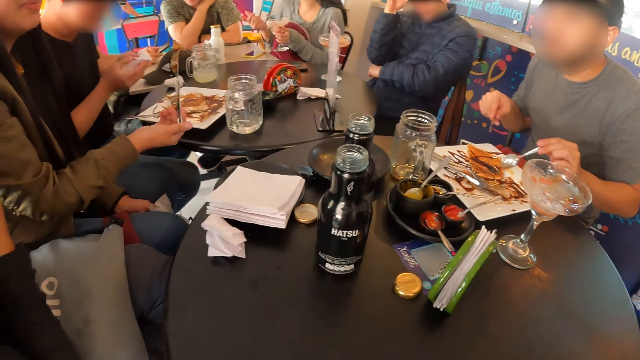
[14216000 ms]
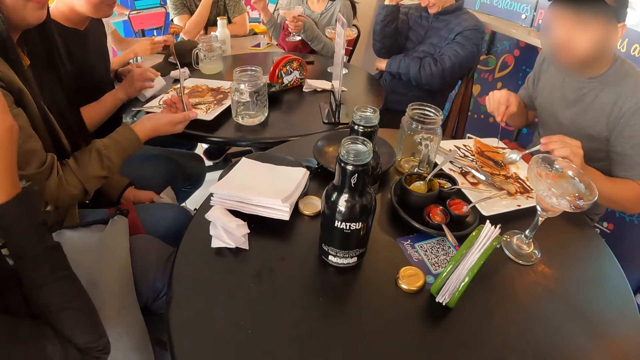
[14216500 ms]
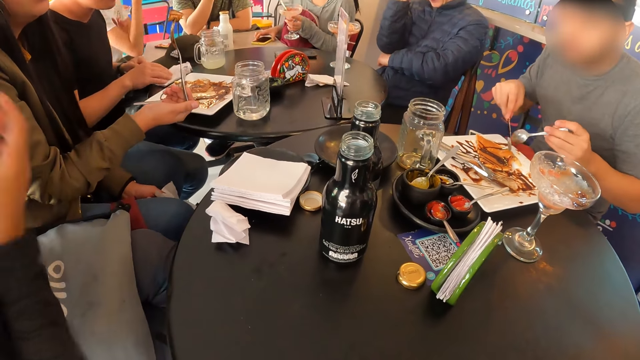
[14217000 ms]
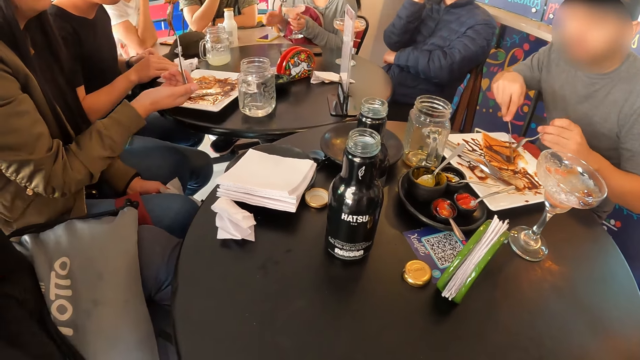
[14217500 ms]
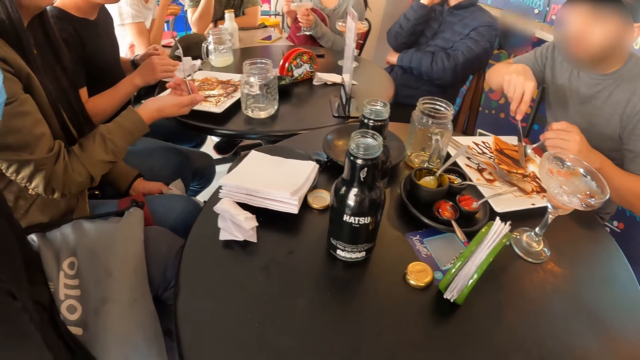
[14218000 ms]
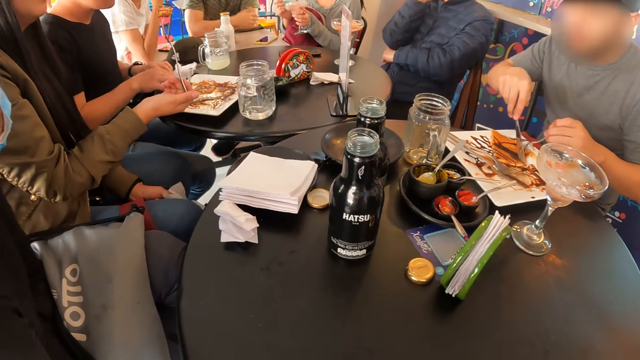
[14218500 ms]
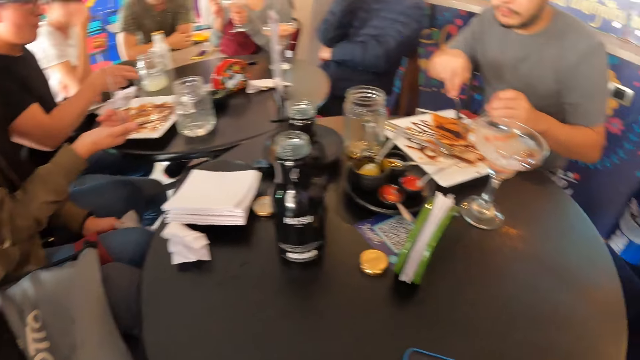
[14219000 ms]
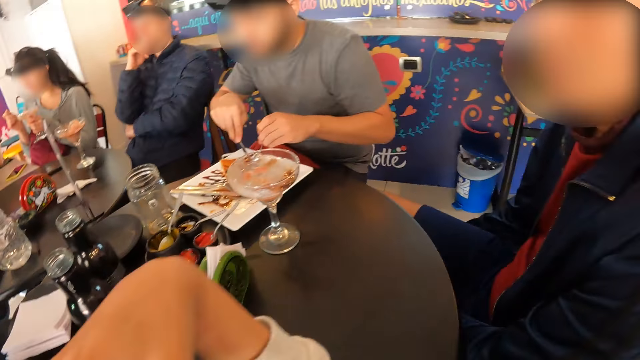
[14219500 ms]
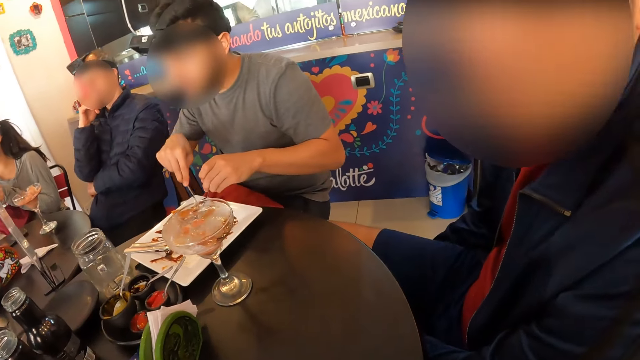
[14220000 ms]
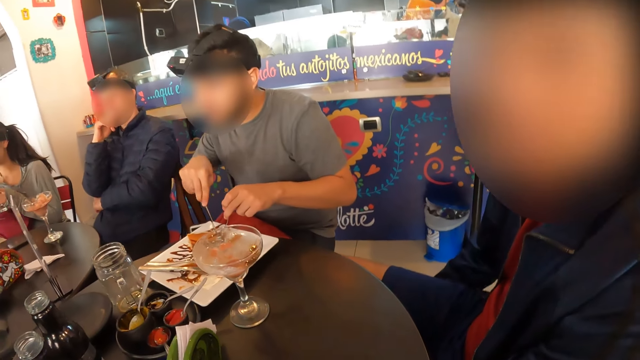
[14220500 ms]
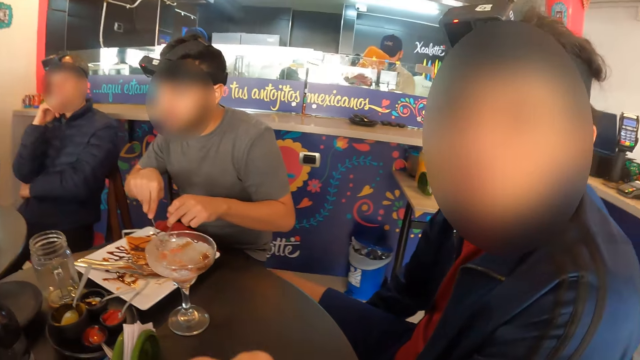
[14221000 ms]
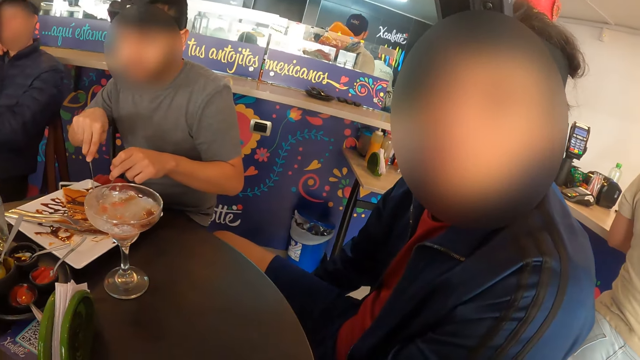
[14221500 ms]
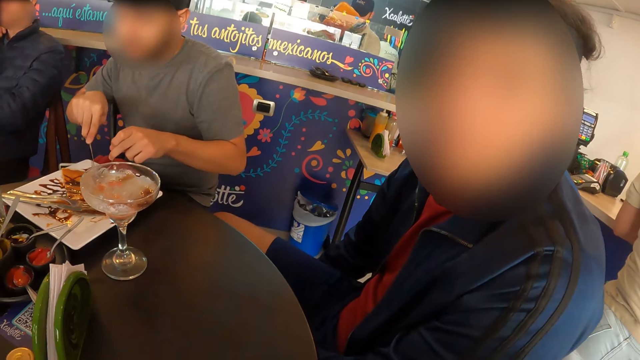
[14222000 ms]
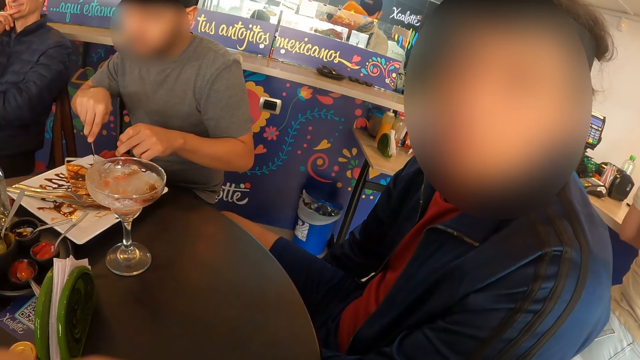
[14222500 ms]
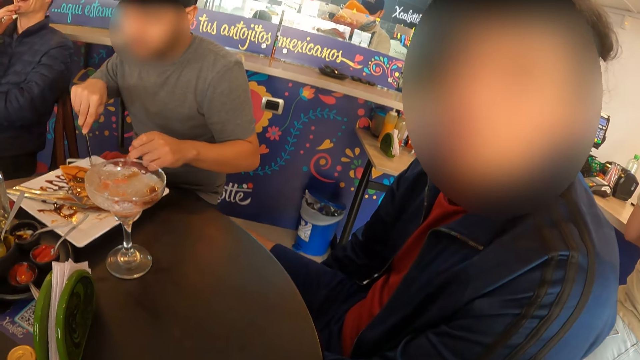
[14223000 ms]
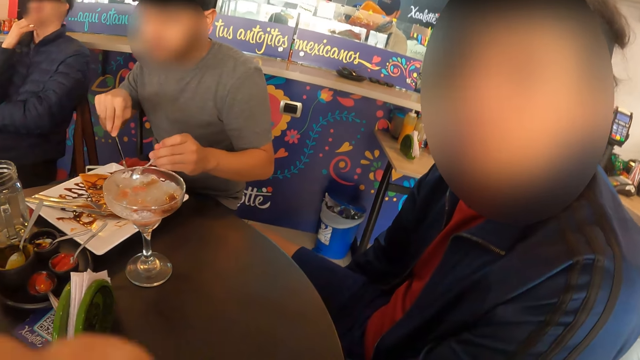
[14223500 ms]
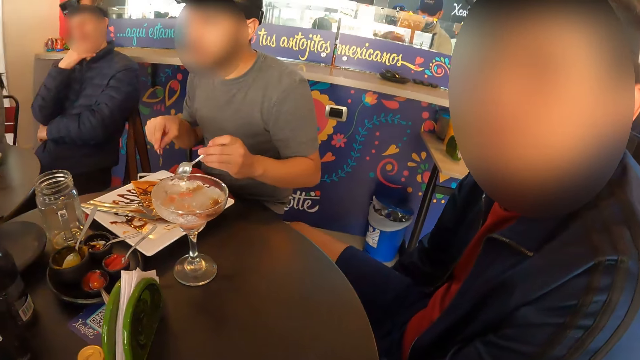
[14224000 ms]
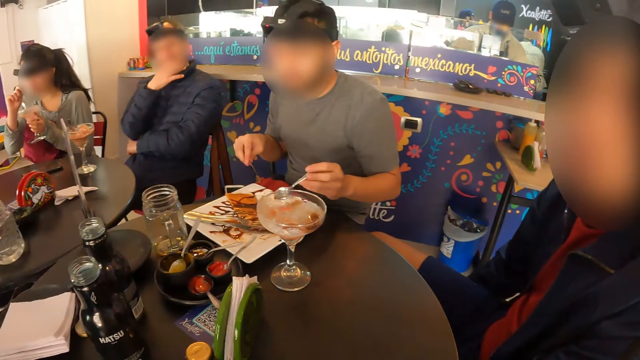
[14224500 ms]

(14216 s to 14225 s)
A man drops the serviette on the table with his right hand. Another man picks at the pancake on the plate with the spoon and the knife in both hands. A person eats food. The camera wearer looks around. Another person eats food.

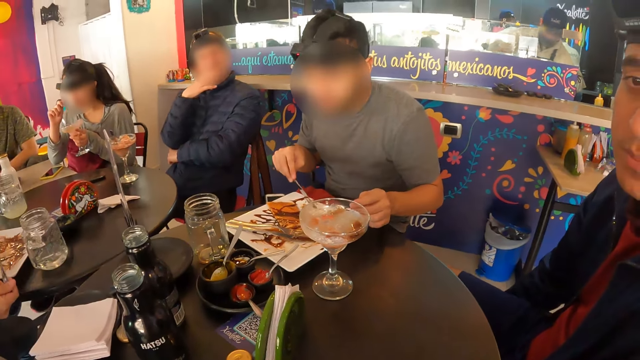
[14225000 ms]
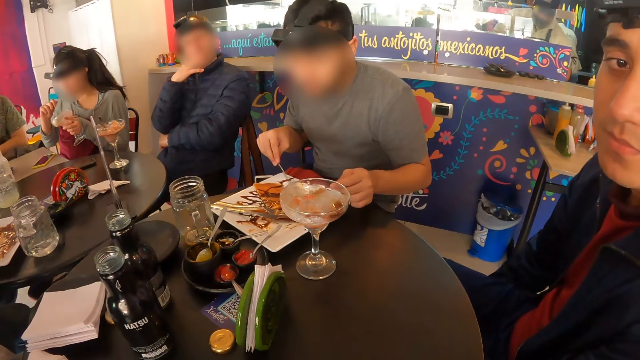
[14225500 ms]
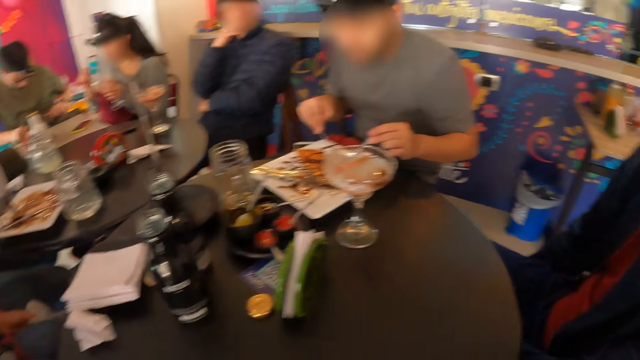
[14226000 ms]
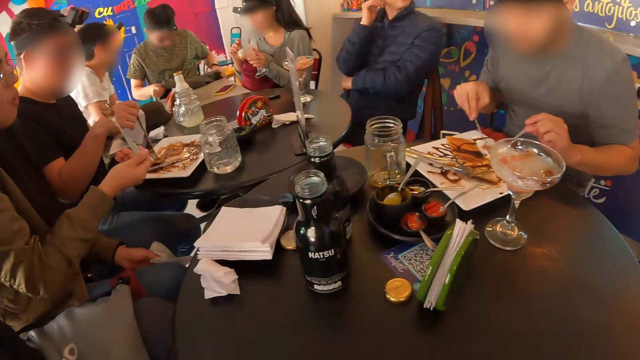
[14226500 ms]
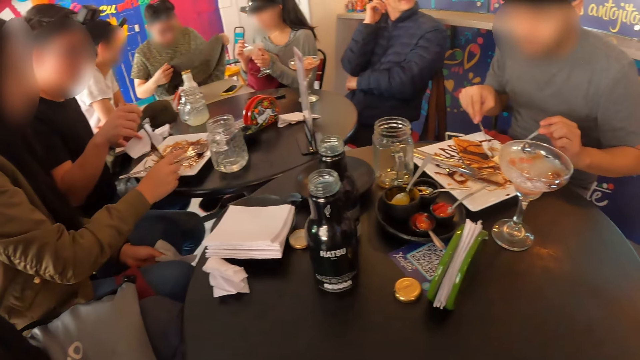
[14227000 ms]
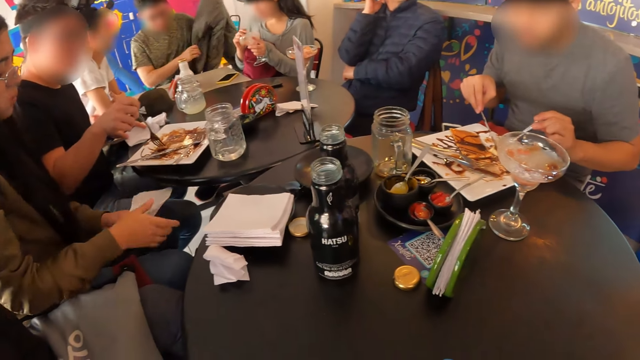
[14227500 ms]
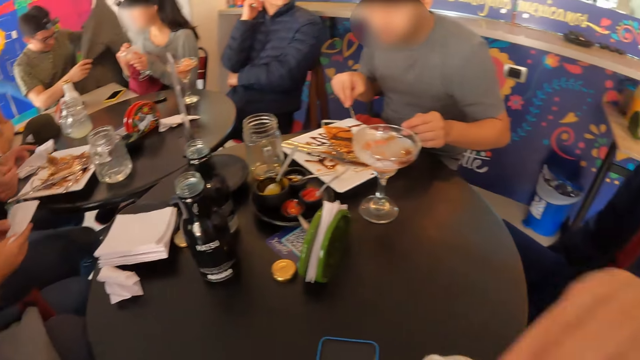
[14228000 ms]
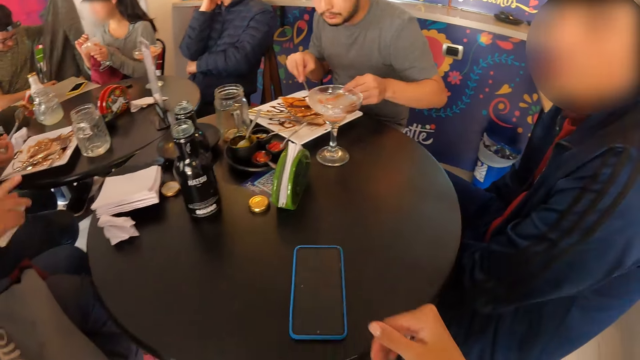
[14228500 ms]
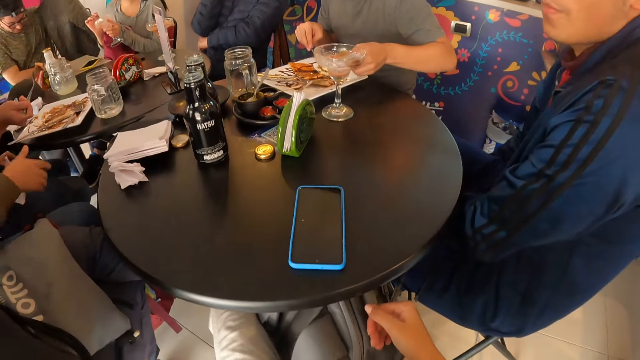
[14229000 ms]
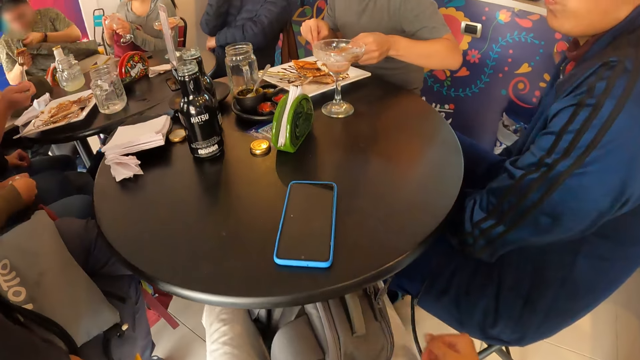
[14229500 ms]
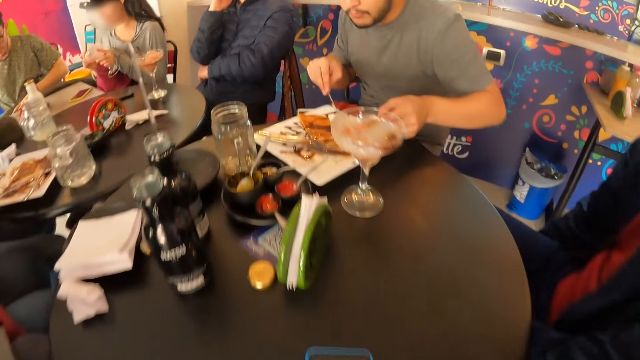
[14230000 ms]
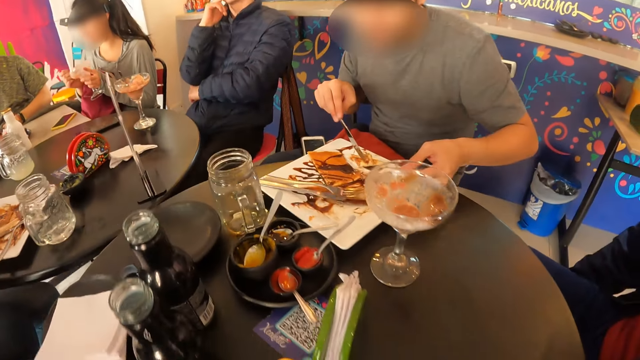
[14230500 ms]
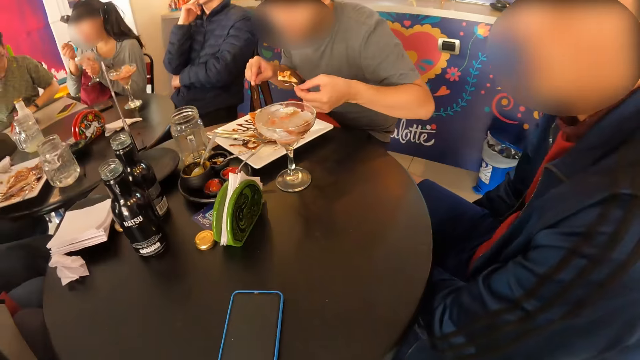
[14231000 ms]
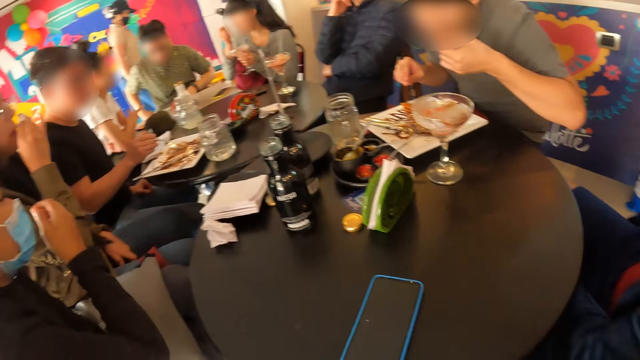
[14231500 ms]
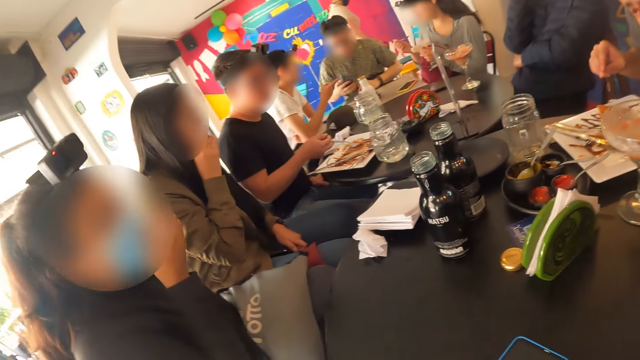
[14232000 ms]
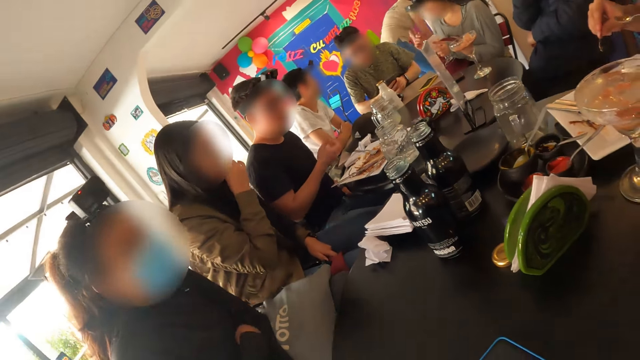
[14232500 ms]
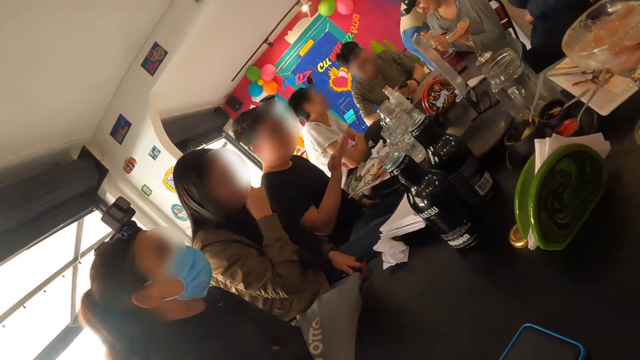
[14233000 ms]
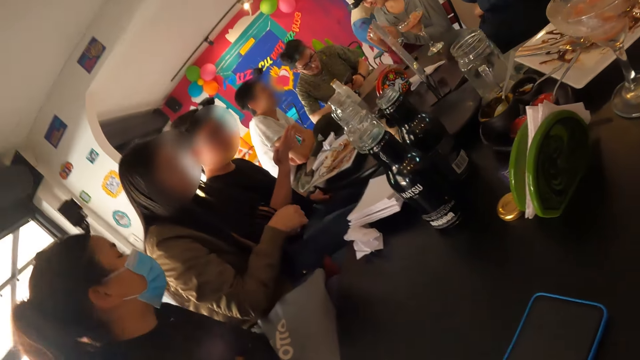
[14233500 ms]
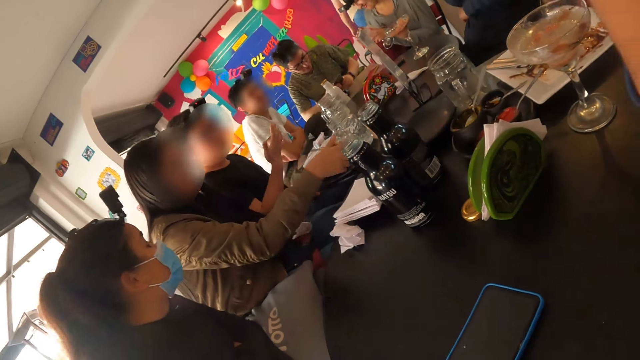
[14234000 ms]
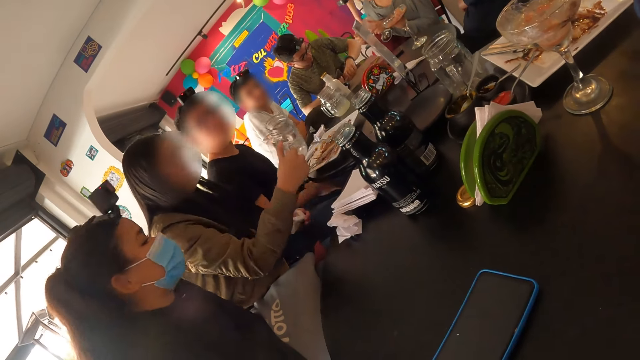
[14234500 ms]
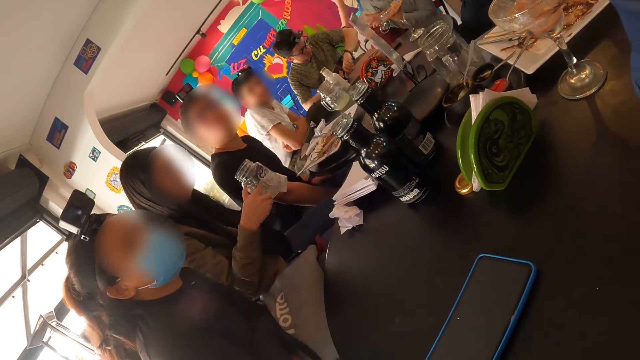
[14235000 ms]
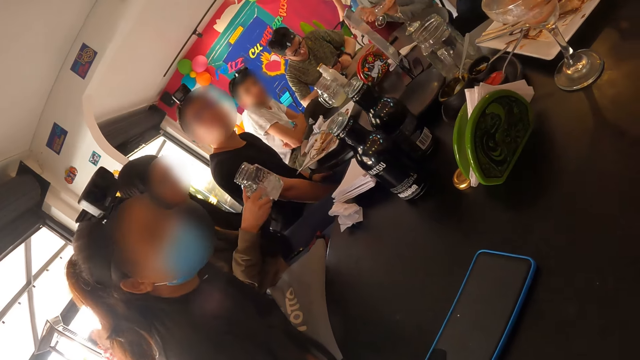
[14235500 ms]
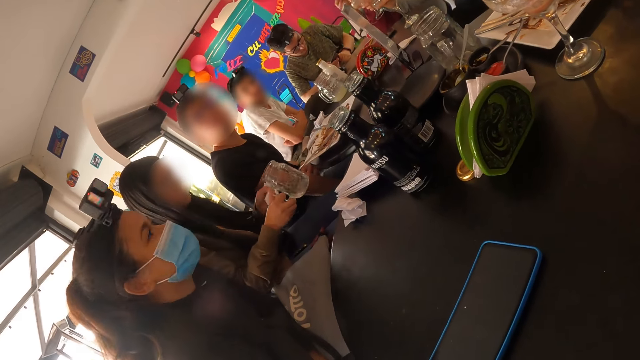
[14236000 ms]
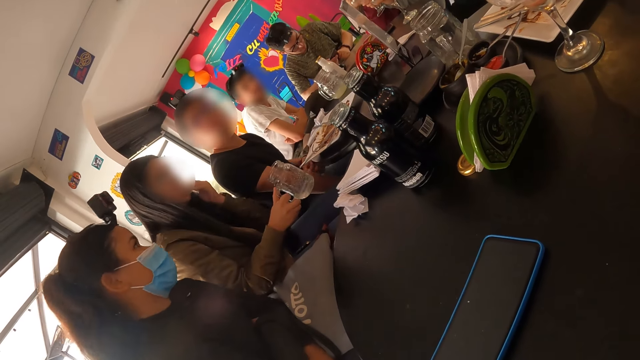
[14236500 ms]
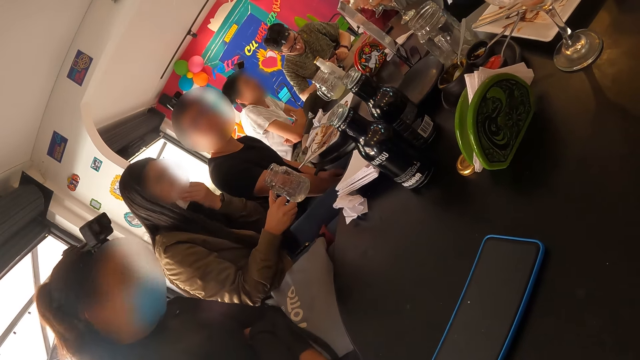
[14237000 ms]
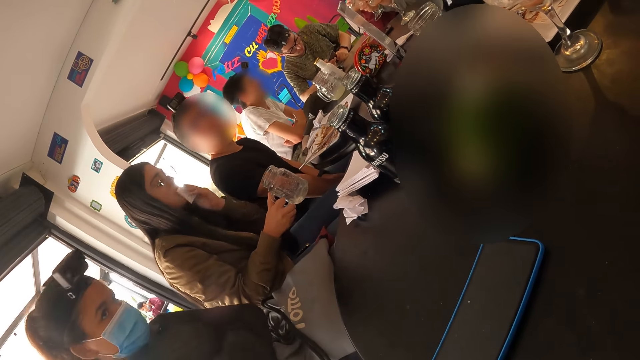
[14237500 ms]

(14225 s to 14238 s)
A woman picks at the ice cream in the cup with the spoon in her right hand. A man adjusts the jacket on his lap with both hands. Another woman eats the pancake with the fork in her right hand. Another man picks at the pancake on the plate with the fork in his right hand. The second woman drops the fork on the plate with her right hand. A person eats food. The camera wearer looks around. The first woman eats the ice-cream with the spoon in her right hand. A third man eats the pancake with the spoon in his left hand. The first man picks the phone from his lap with his right hand. The second woman cleans her mouth with the serviette in her right hand. The first man operates the phone with both hands. The second woman passes the serviette from her right hand to her left hand. She picks a jar of juice from the table with her right hand. She cleans her mouth with the serviette in her left hand.
